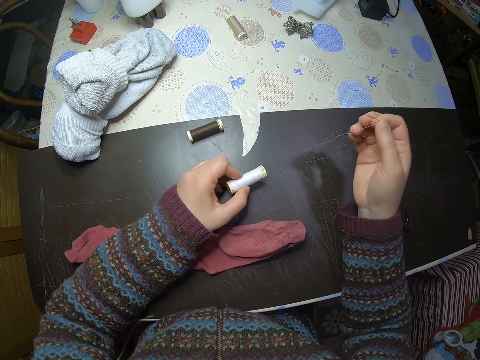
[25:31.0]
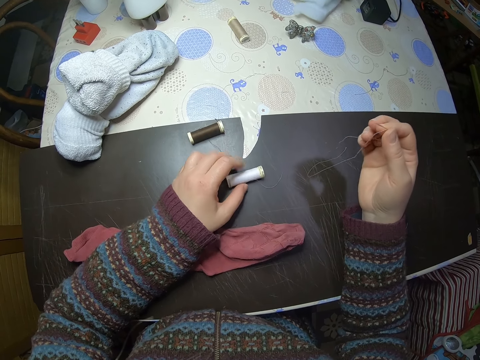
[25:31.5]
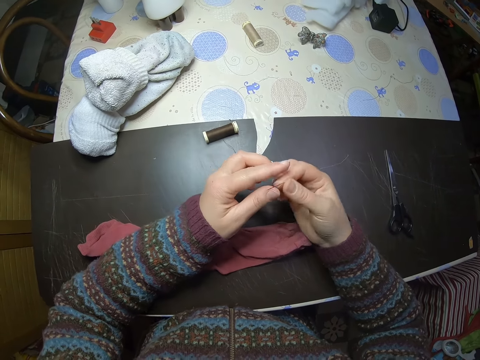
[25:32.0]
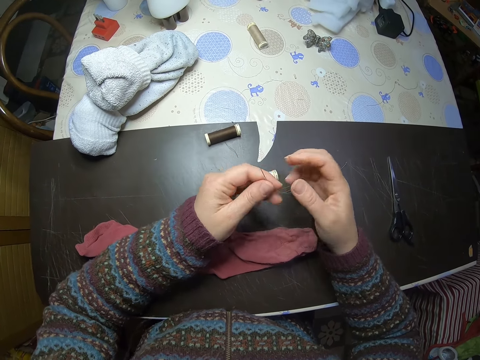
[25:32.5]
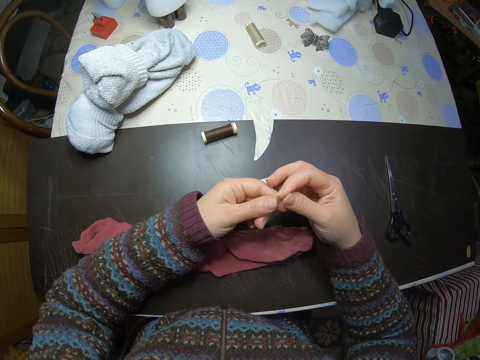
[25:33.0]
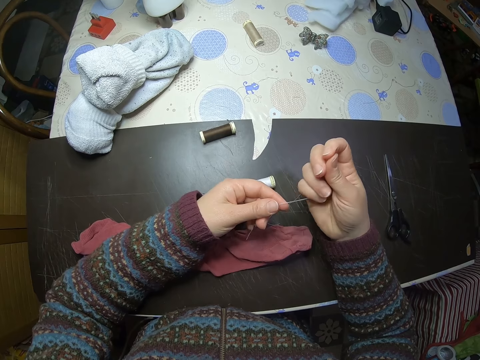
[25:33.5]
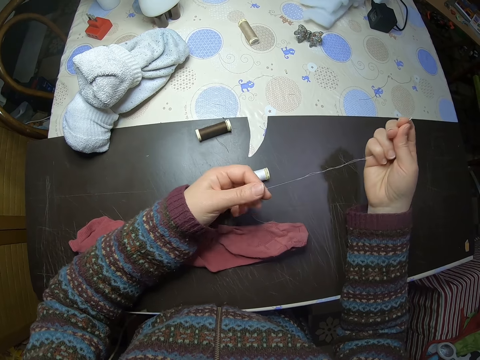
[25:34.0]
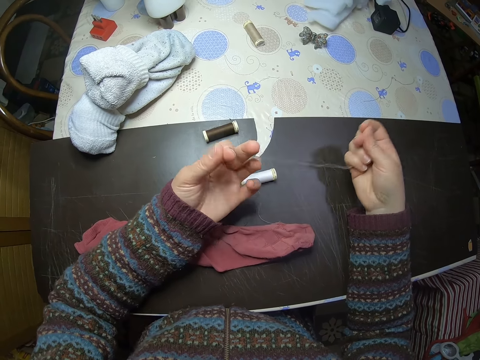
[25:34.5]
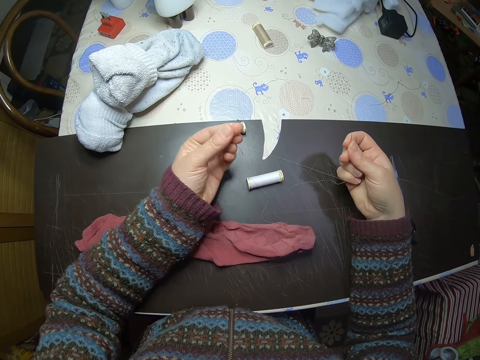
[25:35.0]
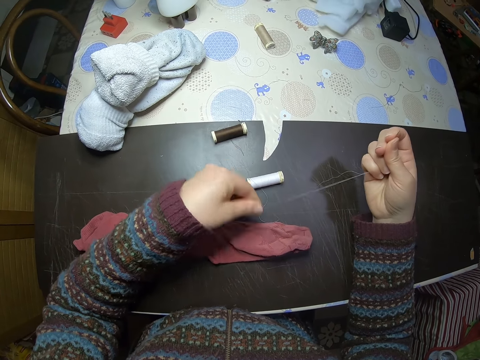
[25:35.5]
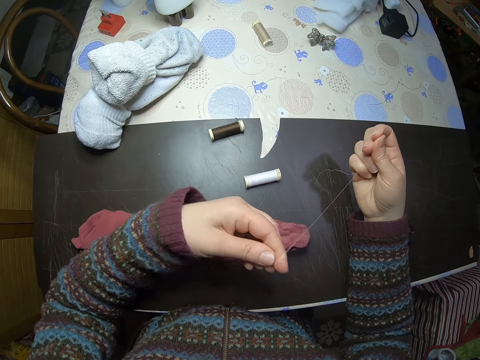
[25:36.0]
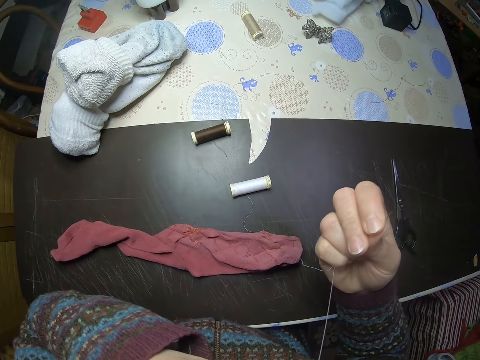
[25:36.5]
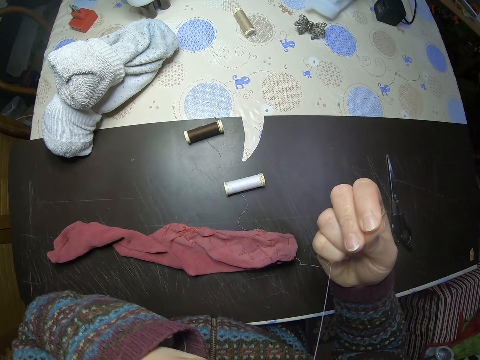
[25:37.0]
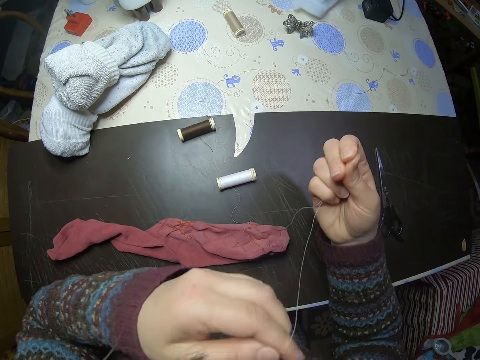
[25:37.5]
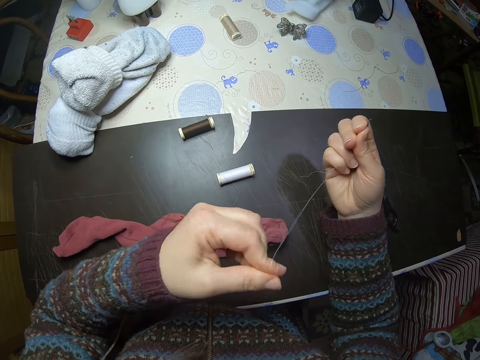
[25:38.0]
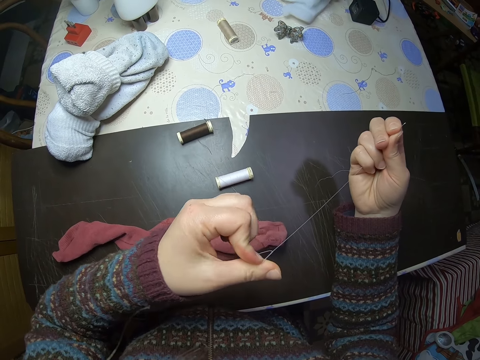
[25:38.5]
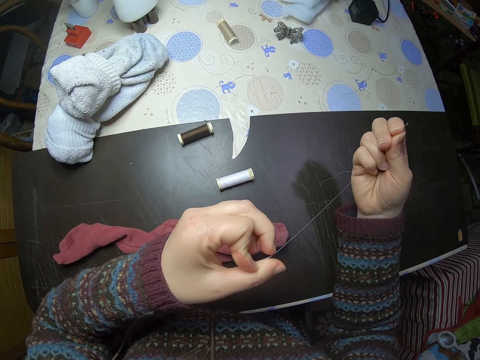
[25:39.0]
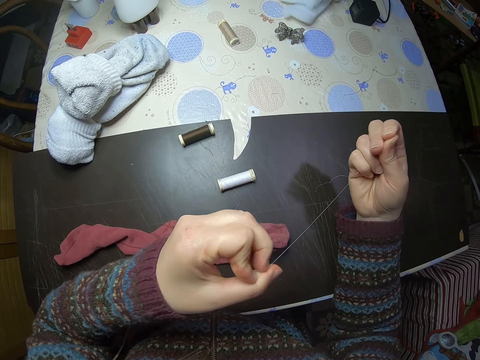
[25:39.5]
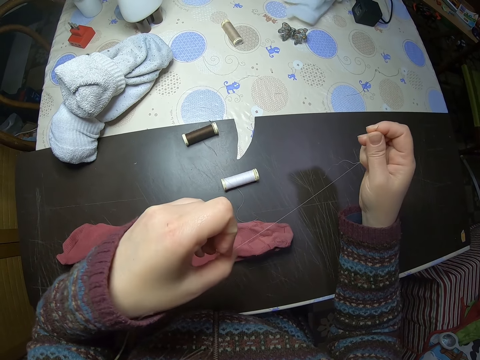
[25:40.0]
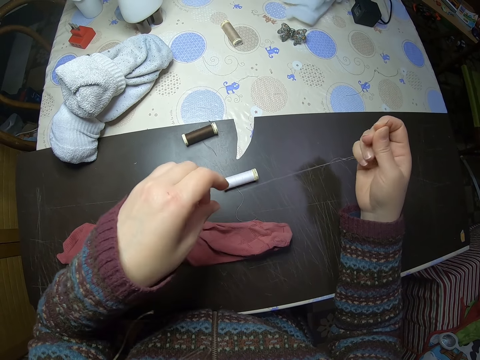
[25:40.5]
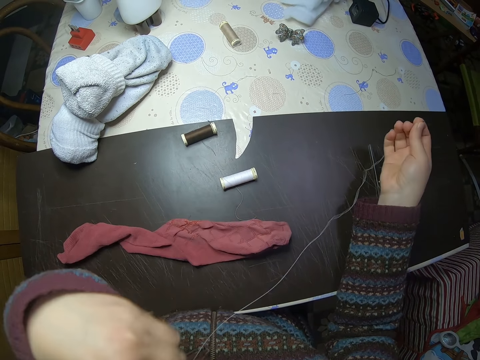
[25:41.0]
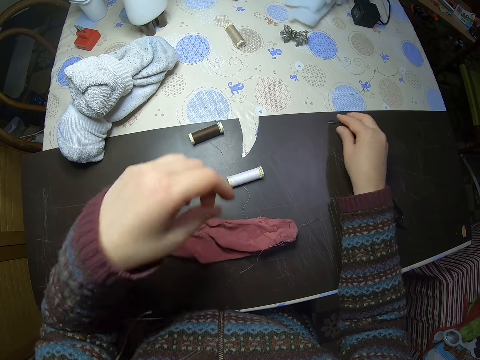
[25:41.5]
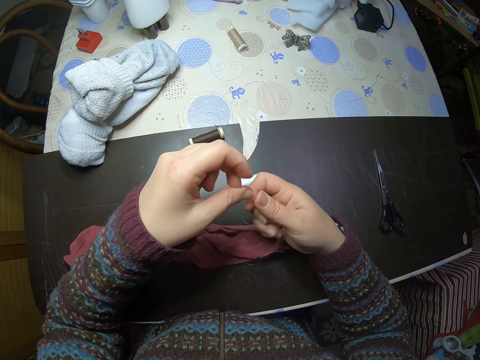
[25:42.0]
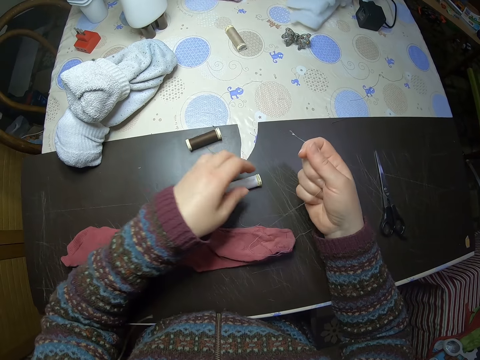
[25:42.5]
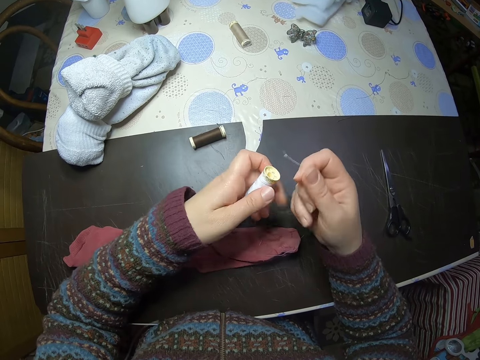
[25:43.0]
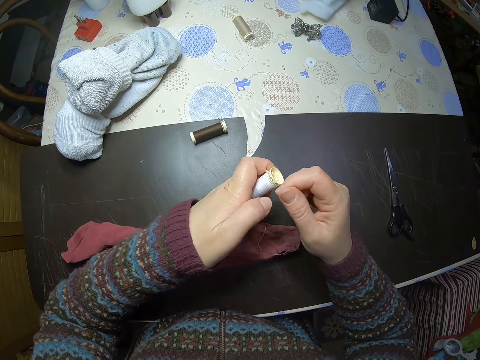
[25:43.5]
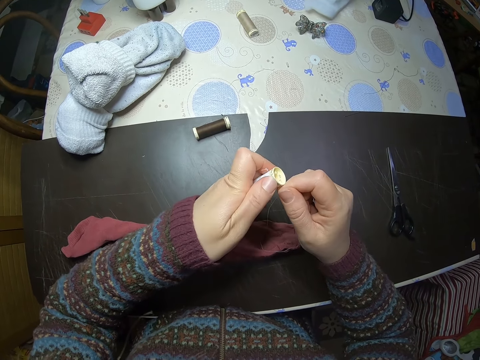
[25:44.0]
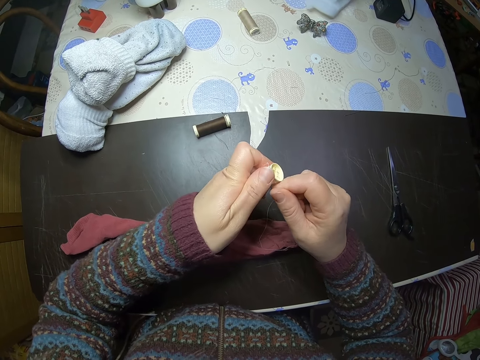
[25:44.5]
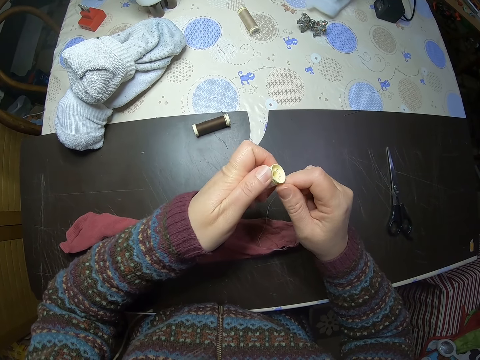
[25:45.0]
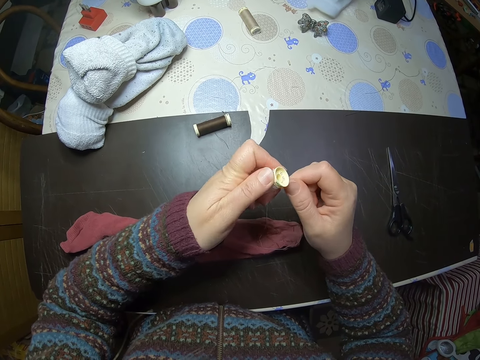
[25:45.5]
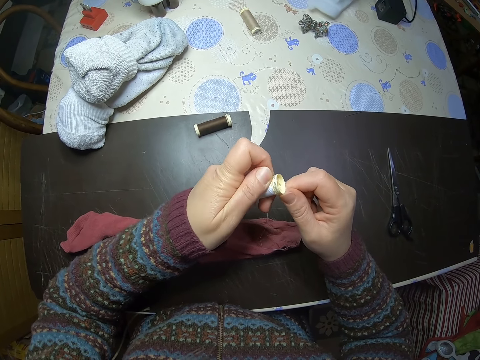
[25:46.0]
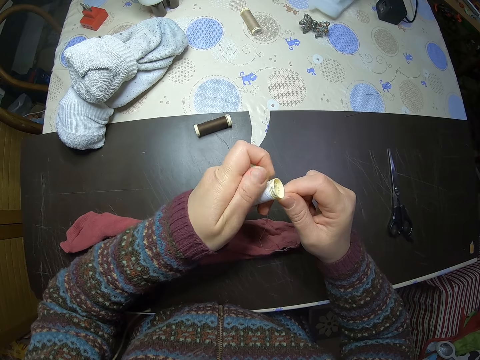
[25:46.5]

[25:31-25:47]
The camera wearer places the thread roll on the table. She lets go of the thread roll. She holds the needle with both her hands. She lets go of the needle. She holds the needle with both her hands. She pulls the needle. She rolls the thread on her finger. She puts the thread in her mouth. She lifts up her hand. She lowers her hand. She rolls the thread with her fingers. She pulls the thread. She places the thread on the table. She holds the thread with both her hands. She lets go of the thread. She picks up the thread roll. She places the thread on the thread roll. She rolls the thread on the thread roll.

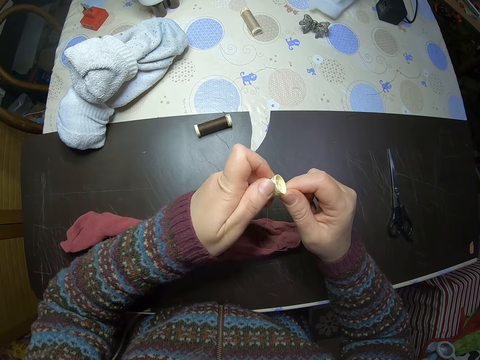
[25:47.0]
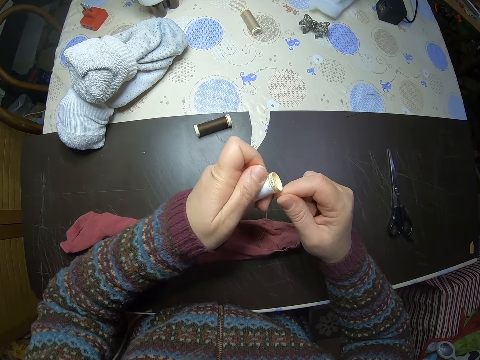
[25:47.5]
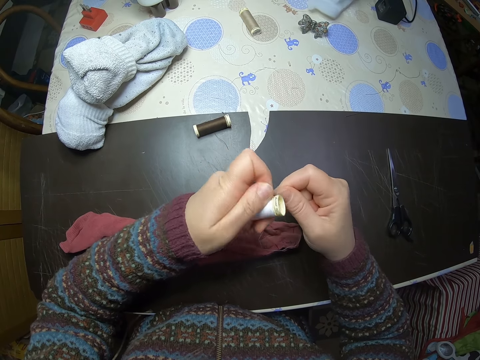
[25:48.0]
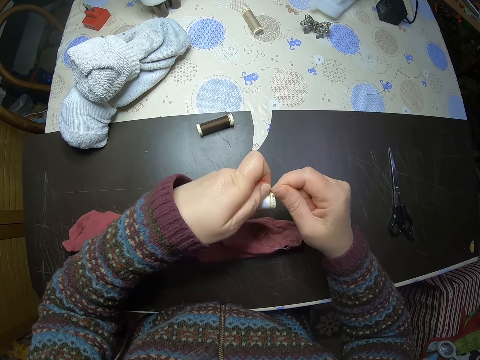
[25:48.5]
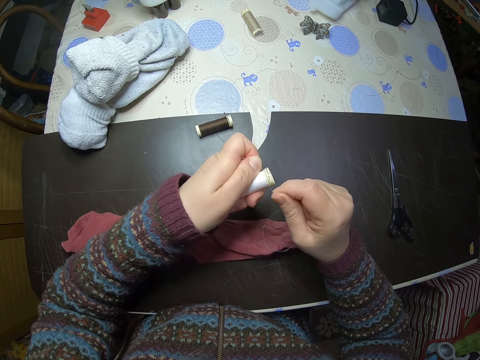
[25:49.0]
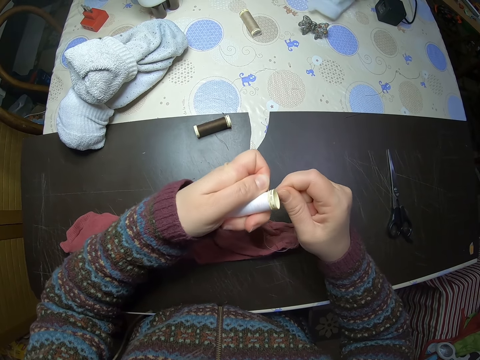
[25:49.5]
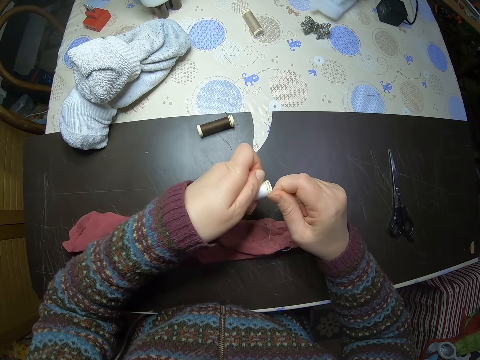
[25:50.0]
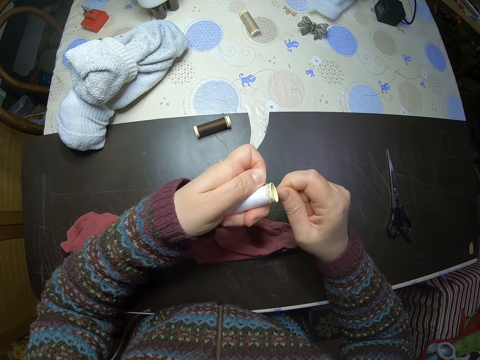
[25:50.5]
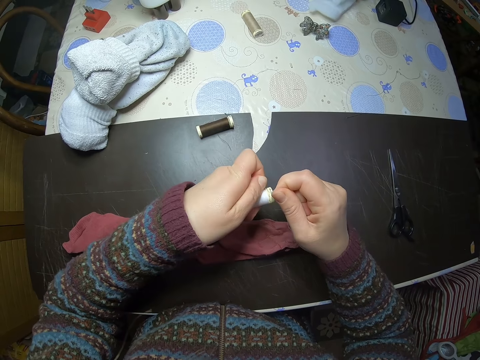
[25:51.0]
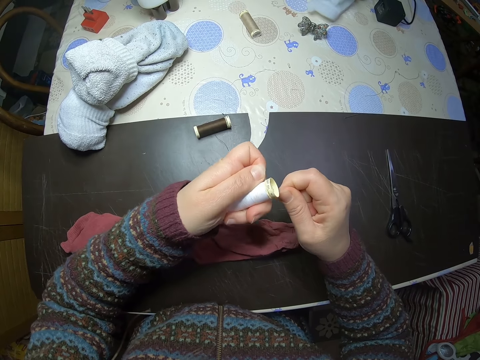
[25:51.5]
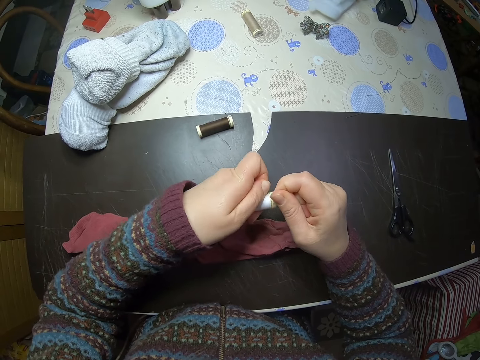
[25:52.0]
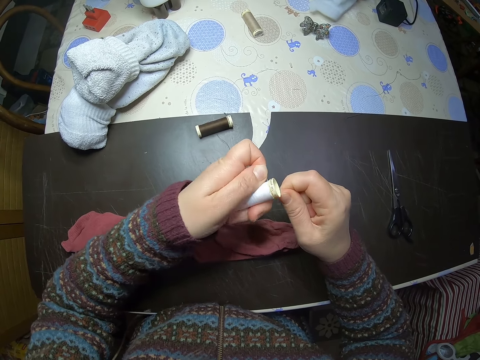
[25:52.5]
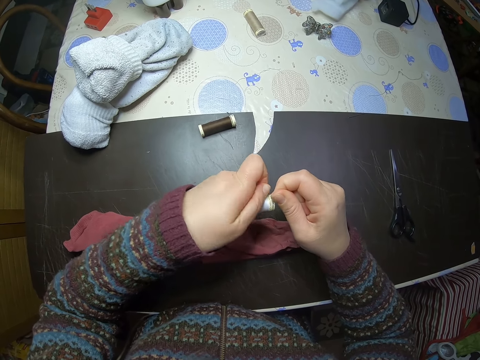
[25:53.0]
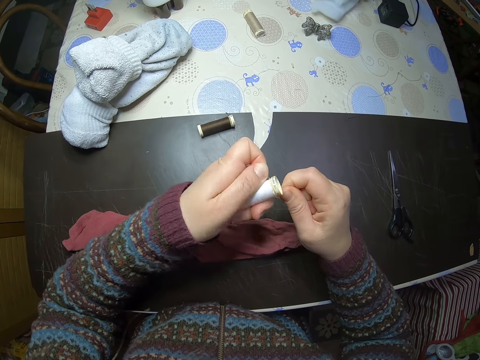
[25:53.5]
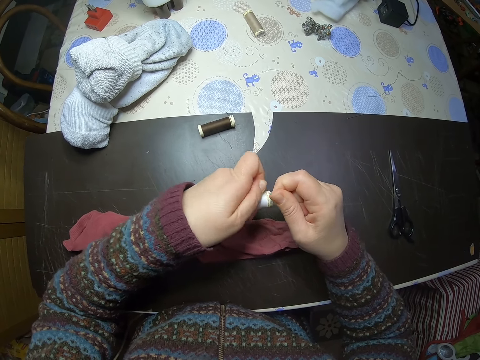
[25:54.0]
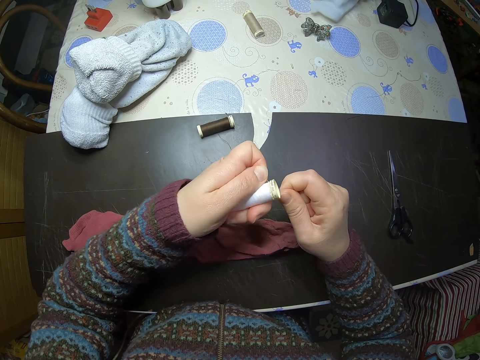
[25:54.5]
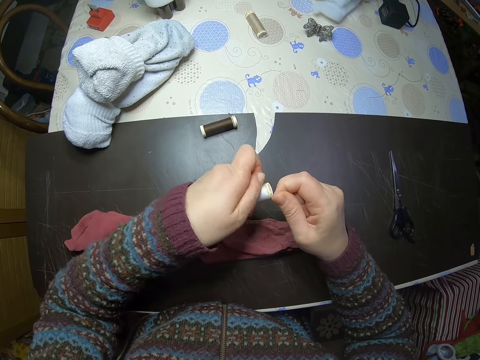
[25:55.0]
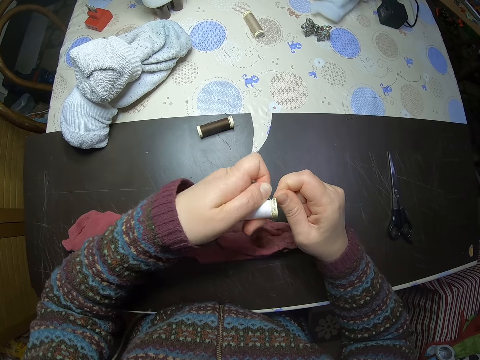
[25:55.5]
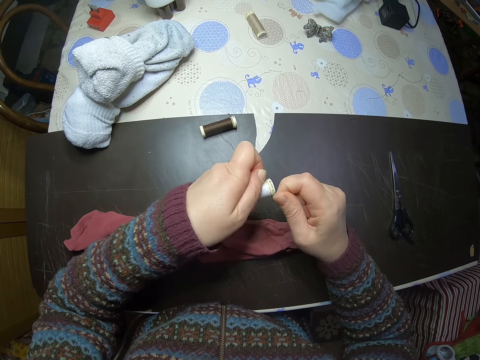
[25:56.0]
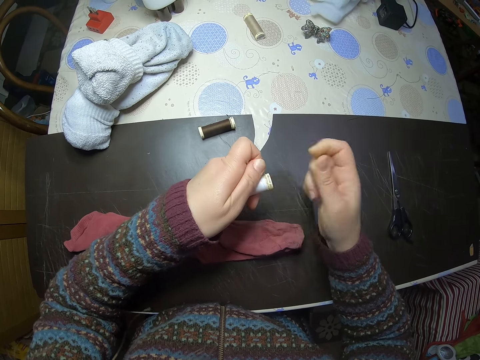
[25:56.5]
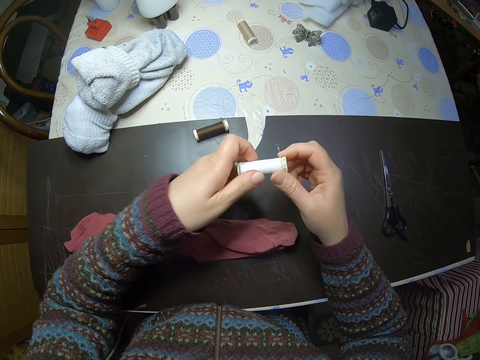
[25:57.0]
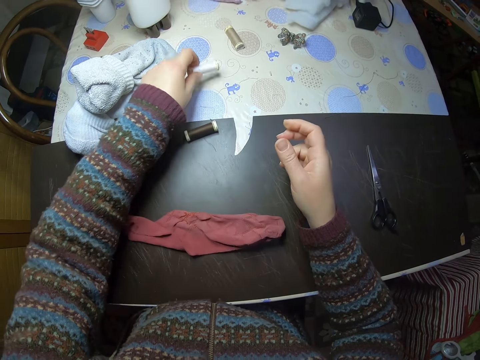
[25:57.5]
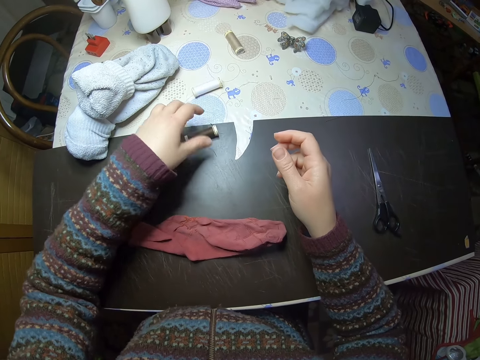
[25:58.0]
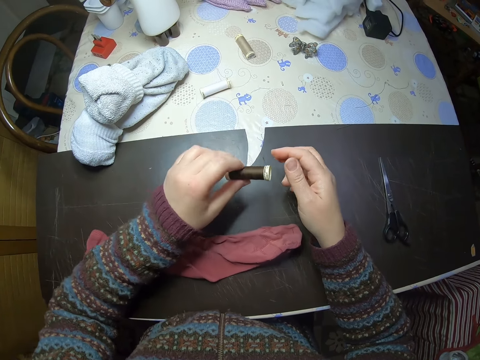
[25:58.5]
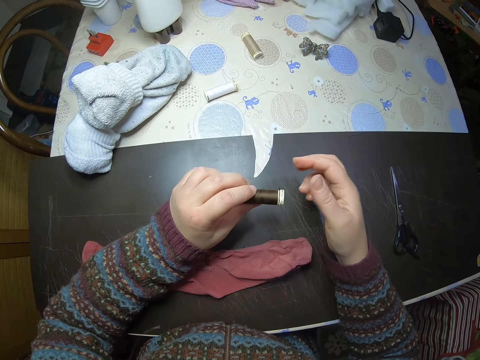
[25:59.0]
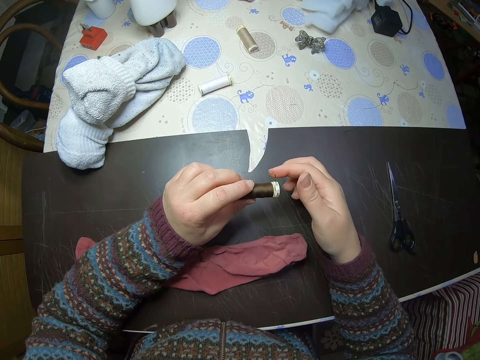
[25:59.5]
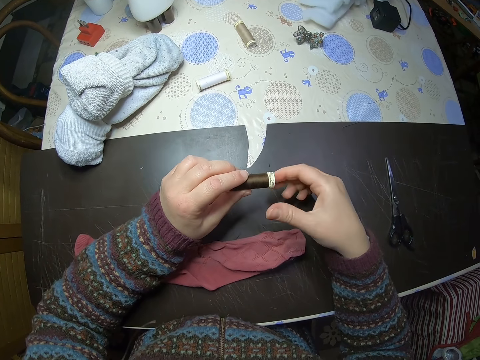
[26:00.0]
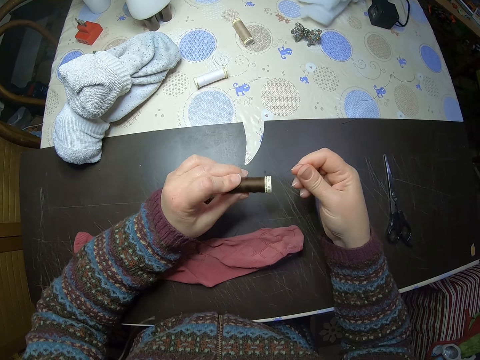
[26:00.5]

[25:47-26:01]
The camera wearer rolls the thread on the thread roll. She holds the thread roll with both her hands. She lets go of the thread roll. She places the thread roll on the table. She picks up another thread roll. She holds the thread with her other hand.
